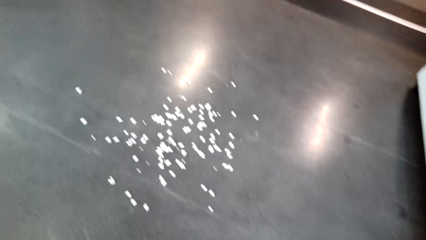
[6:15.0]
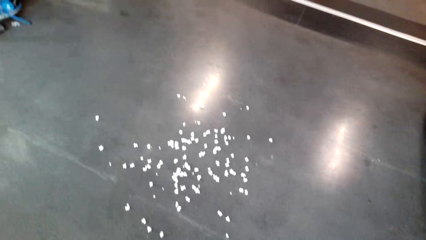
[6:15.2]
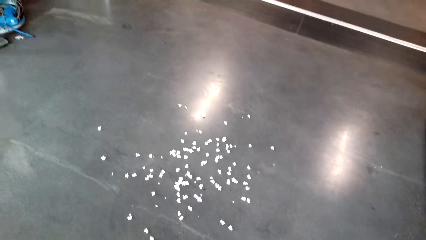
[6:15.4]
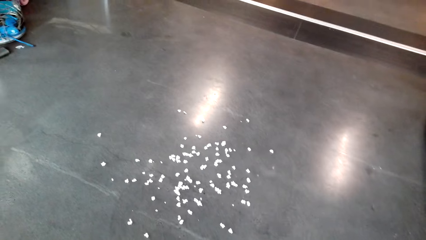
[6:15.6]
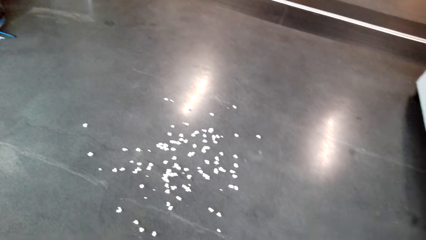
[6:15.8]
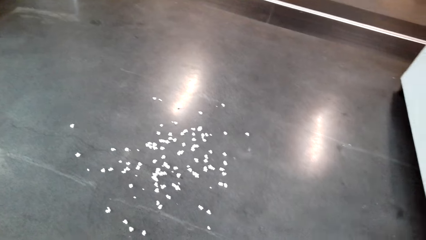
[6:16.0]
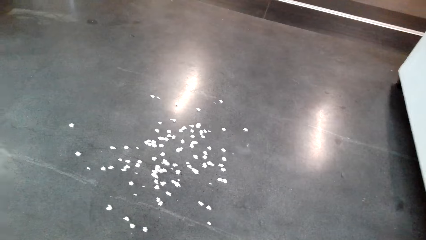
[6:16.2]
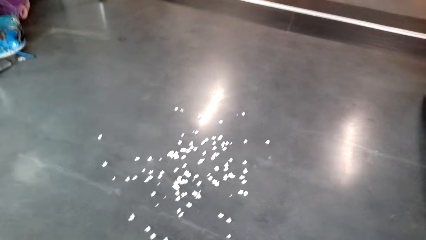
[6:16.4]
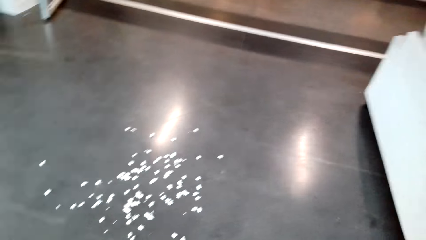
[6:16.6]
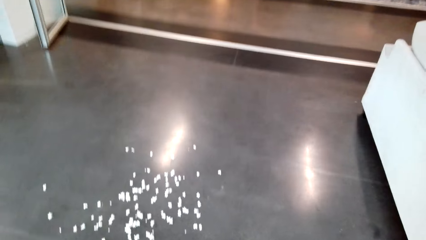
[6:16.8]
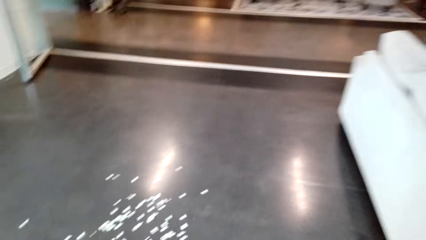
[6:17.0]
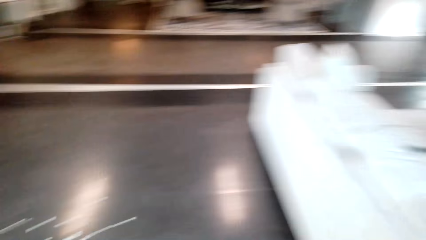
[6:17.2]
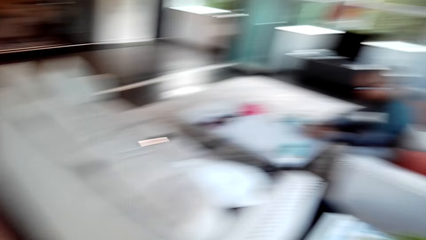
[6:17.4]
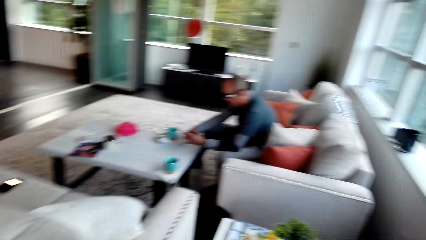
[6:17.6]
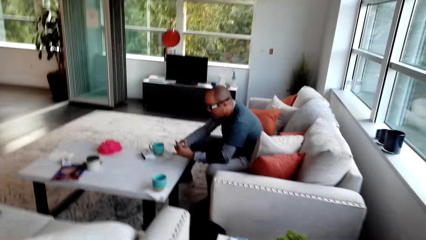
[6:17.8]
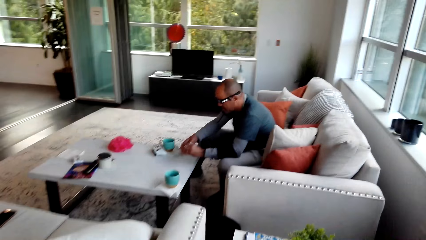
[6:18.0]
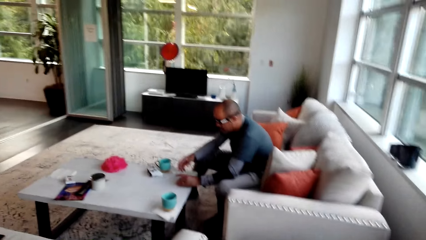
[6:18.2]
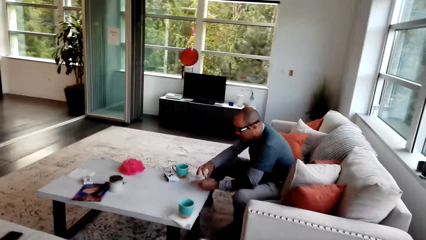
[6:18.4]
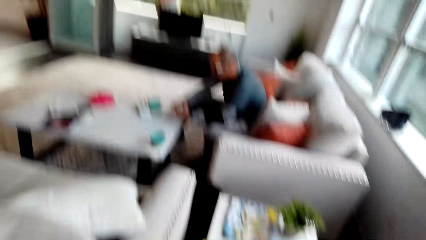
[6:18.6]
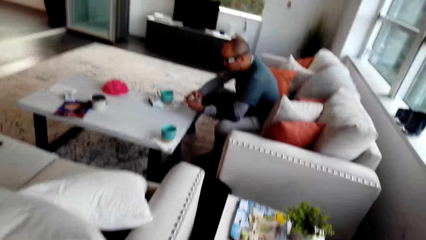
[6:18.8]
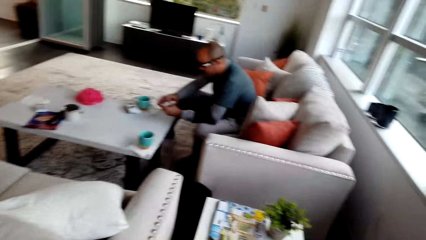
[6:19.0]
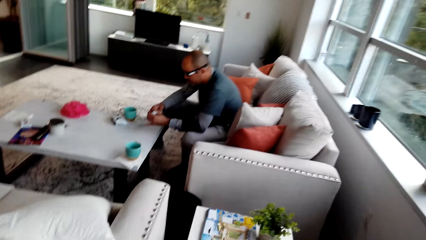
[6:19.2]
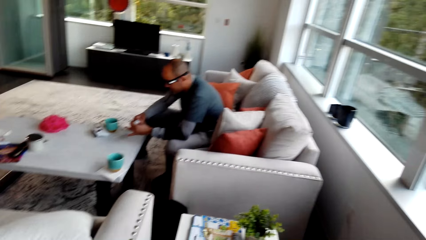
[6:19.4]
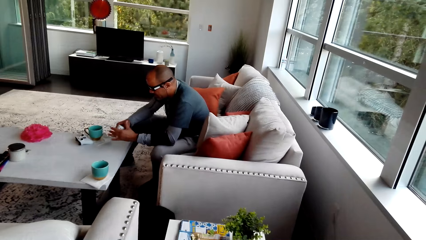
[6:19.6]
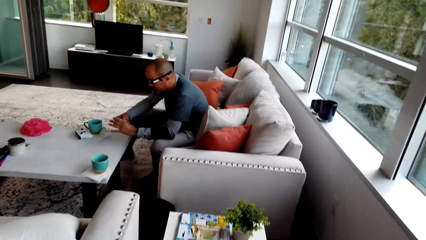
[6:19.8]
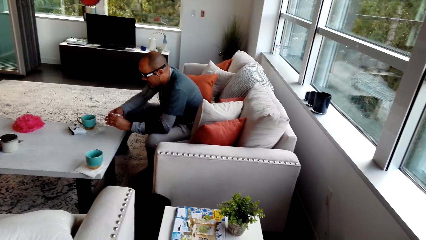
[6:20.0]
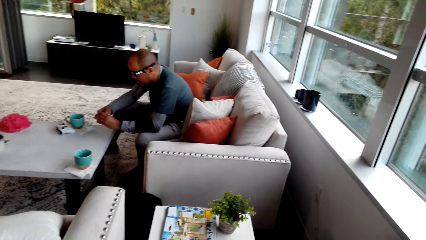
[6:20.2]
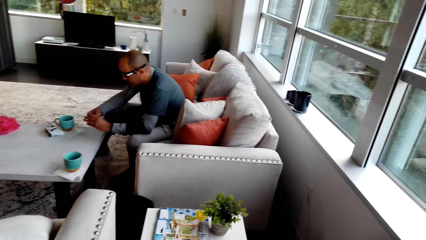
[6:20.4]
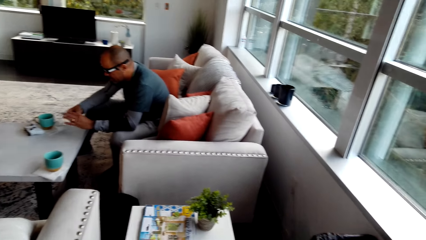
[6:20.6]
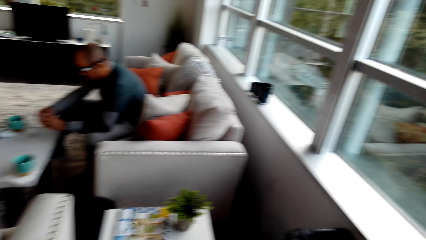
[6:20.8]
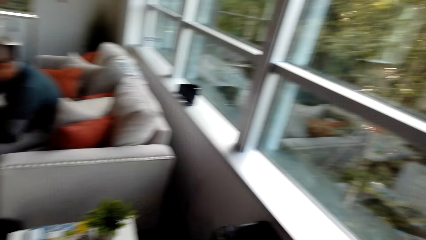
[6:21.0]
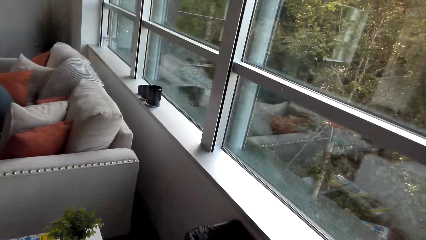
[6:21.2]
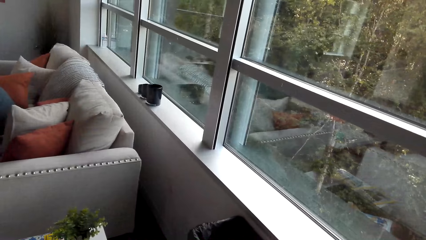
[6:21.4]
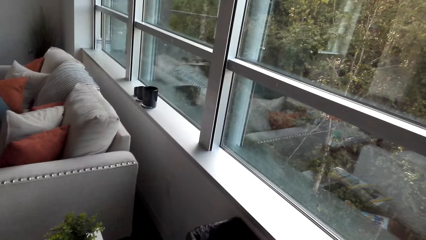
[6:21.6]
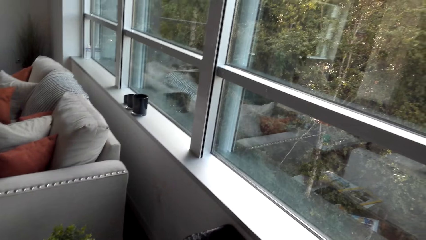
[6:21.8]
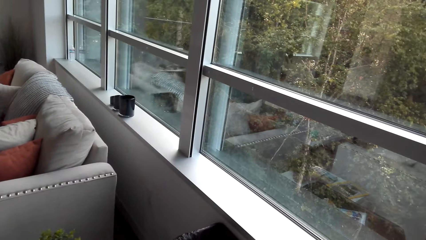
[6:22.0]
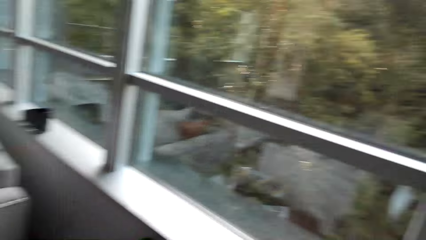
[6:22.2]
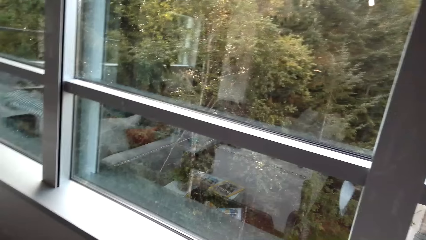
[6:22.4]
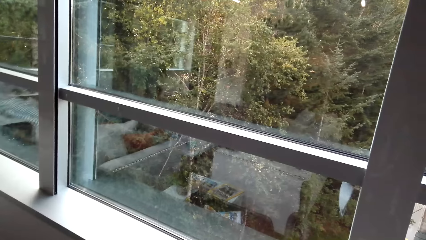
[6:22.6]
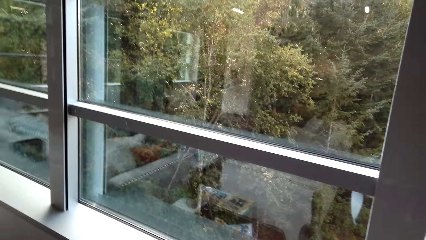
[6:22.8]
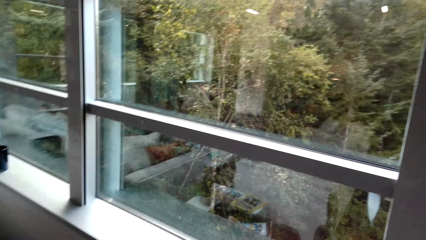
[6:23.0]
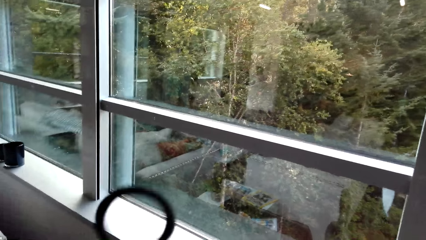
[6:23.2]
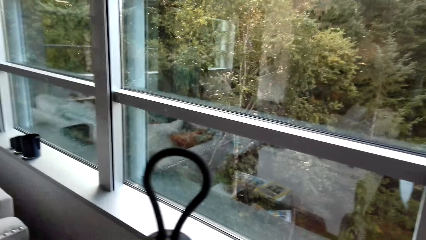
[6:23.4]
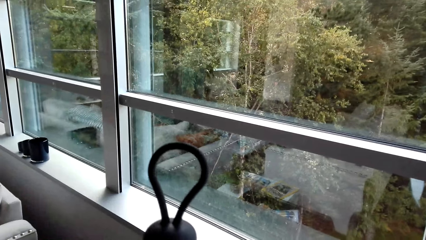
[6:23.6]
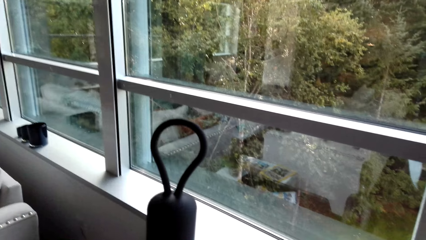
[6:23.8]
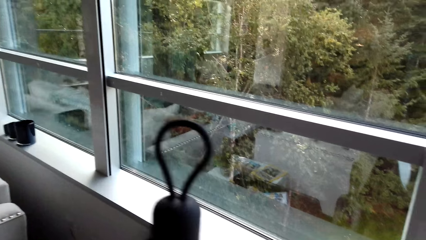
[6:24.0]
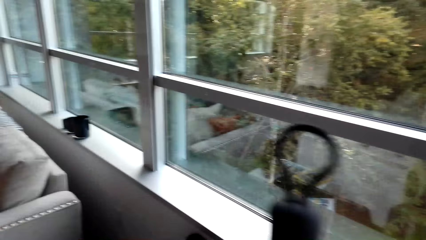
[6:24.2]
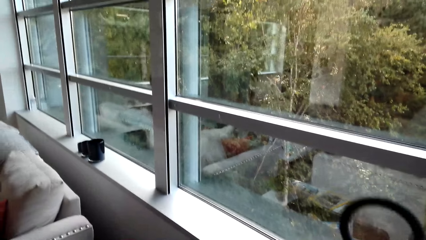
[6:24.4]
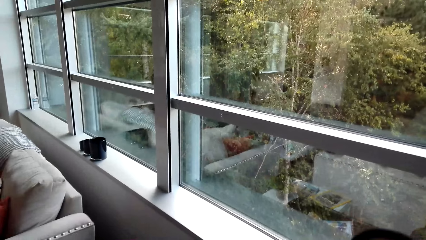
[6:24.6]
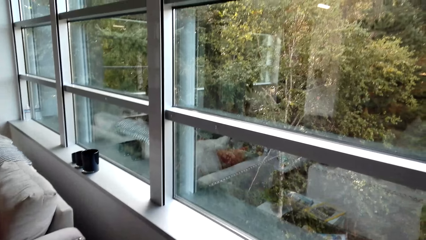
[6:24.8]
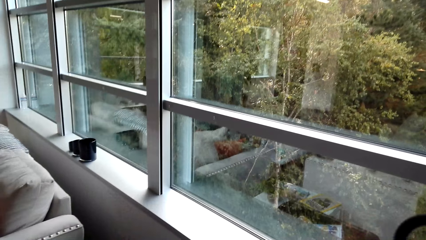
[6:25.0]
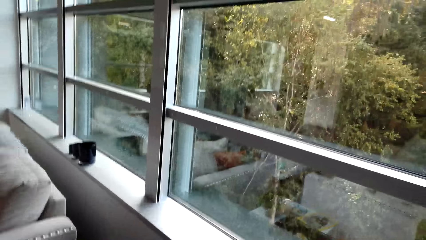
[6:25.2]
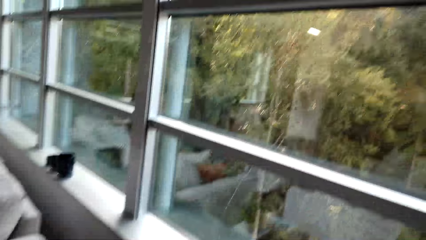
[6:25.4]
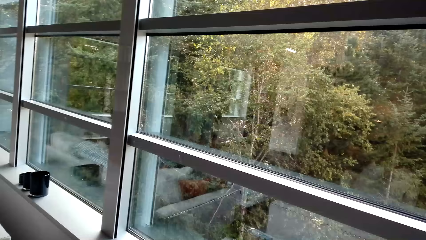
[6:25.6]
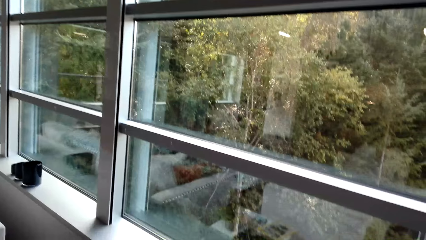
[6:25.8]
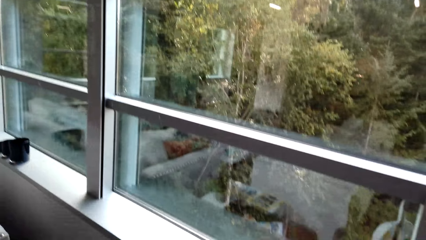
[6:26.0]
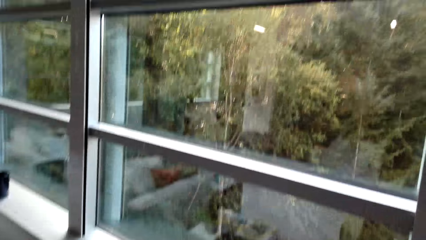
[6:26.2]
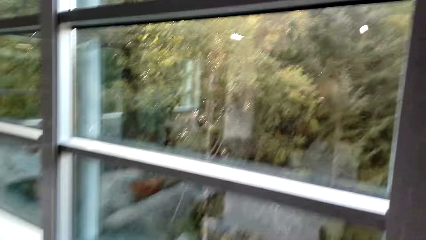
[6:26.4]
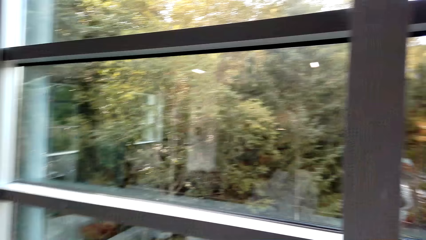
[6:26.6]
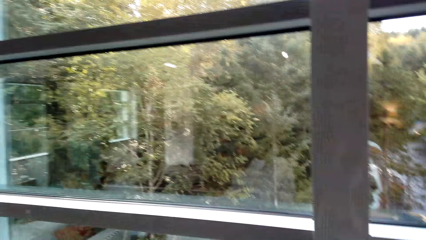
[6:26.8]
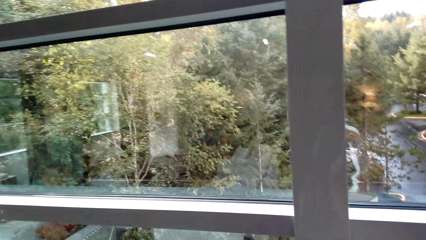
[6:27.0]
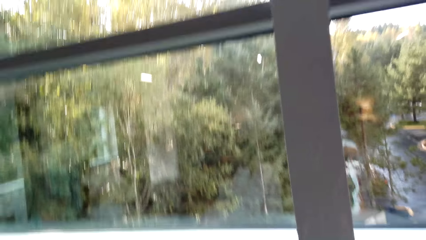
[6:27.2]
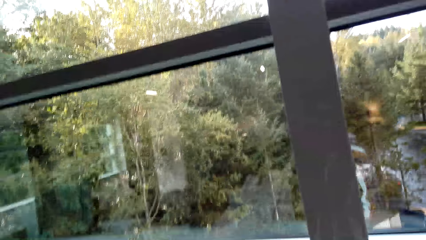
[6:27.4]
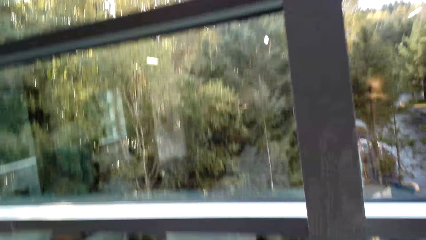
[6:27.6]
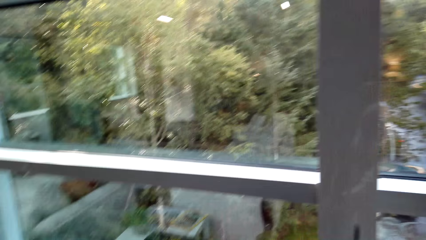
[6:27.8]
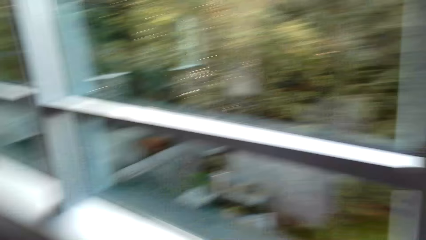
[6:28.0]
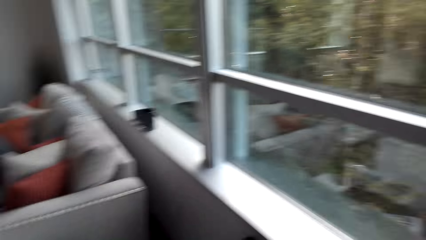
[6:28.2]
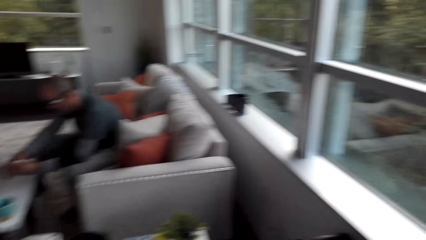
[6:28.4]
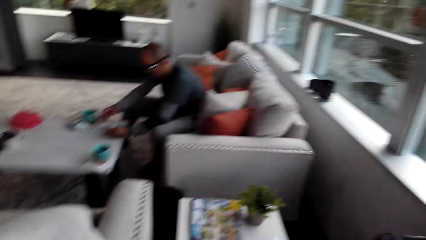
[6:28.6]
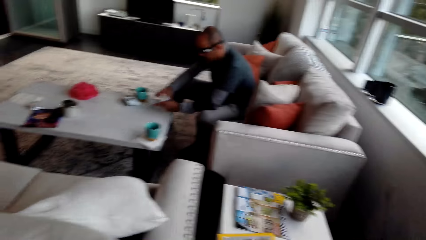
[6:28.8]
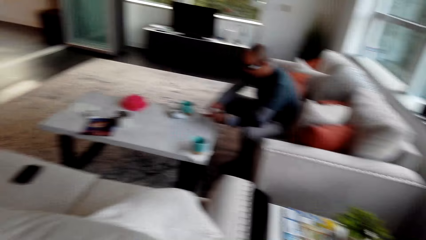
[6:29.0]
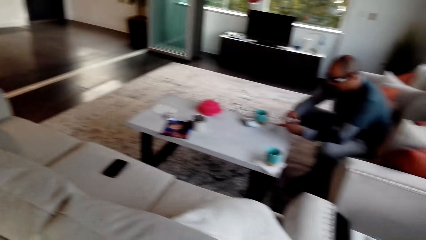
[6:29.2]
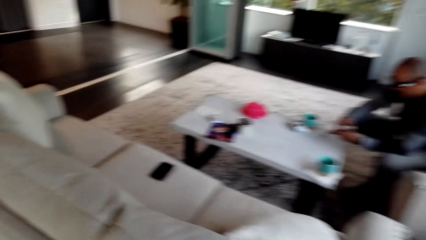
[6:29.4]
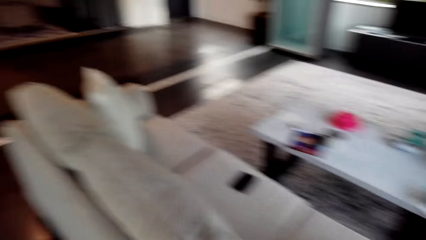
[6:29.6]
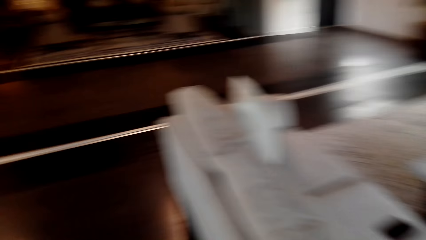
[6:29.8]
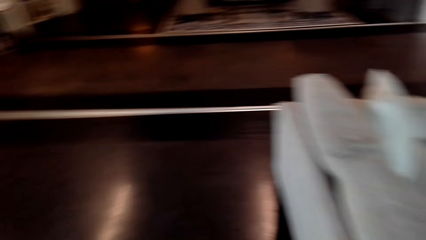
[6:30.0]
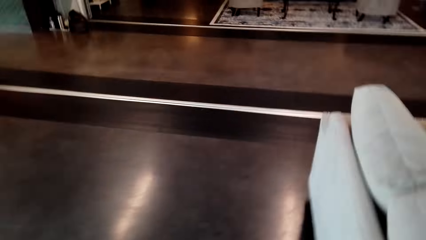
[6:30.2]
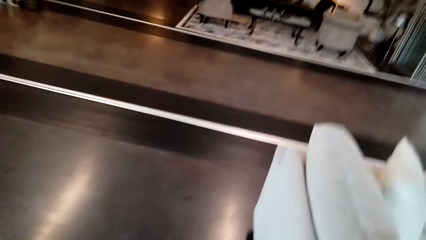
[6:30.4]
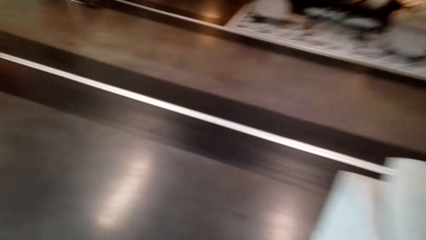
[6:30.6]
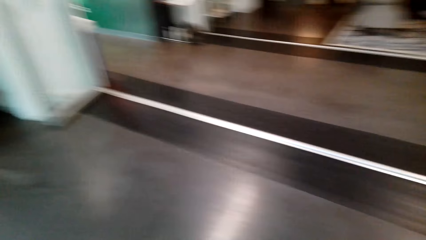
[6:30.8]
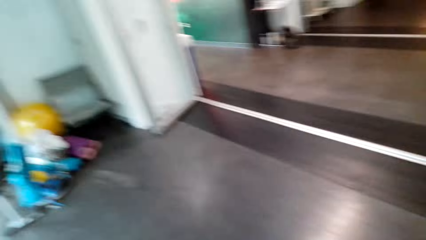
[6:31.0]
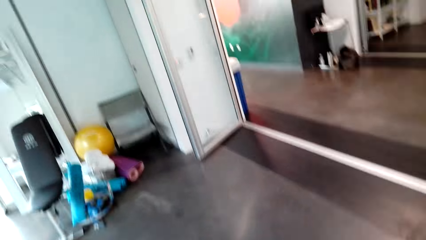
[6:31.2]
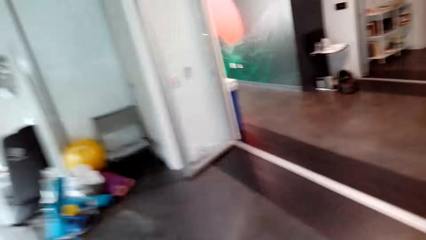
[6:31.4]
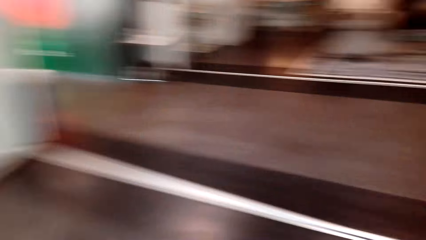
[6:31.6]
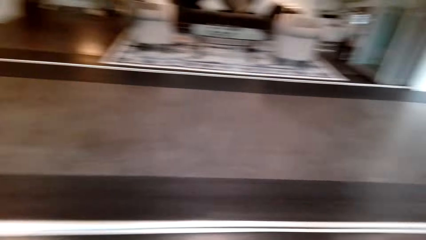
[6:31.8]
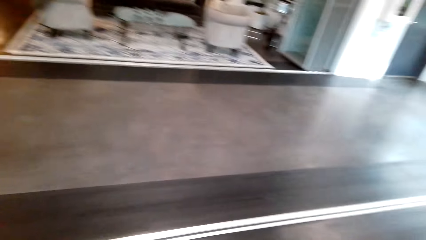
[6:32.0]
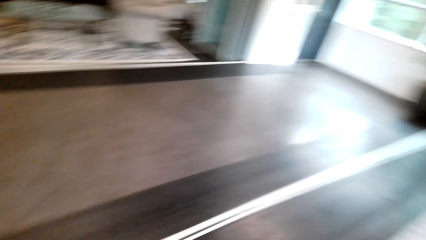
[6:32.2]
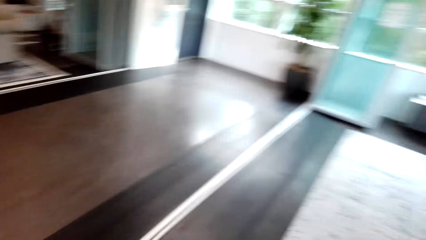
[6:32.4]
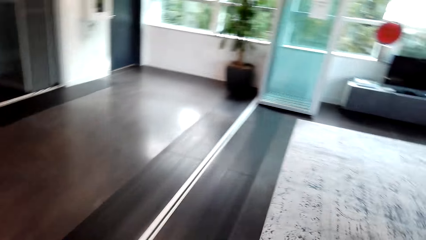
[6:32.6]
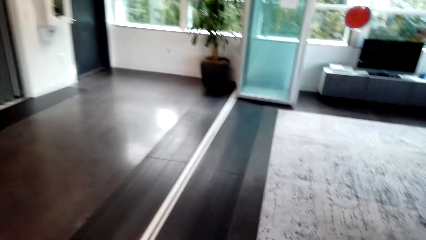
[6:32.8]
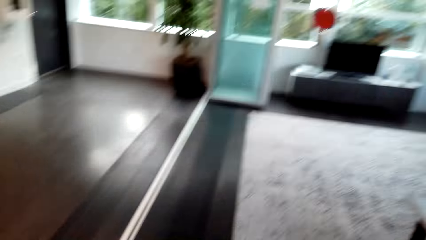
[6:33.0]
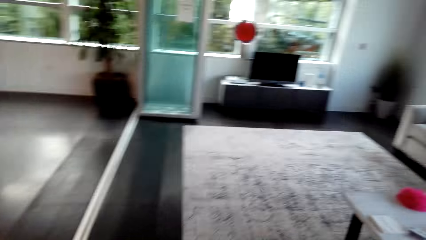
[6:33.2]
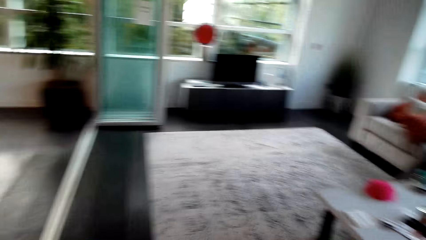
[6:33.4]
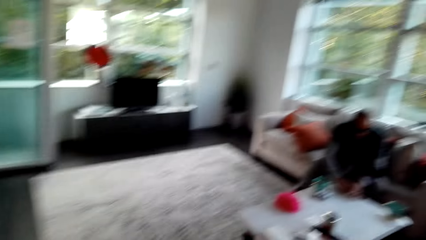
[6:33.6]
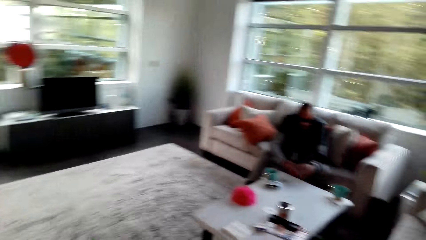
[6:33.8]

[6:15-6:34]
The camera wearer stares at the floor. They stare at a man. They look around. They stare at the window. They sweep around. They stare at the man. They walk around the apartment.
